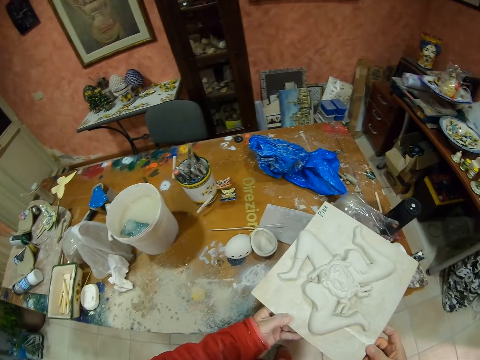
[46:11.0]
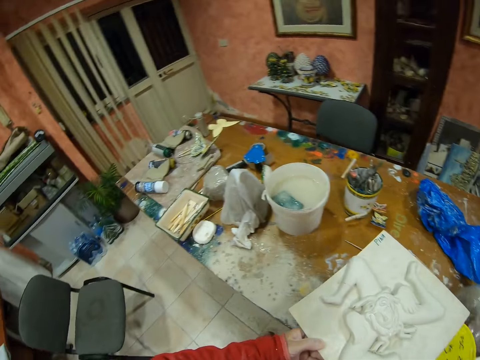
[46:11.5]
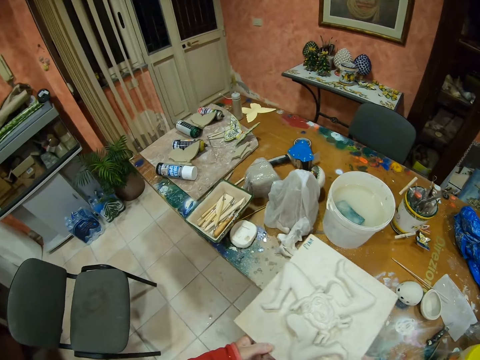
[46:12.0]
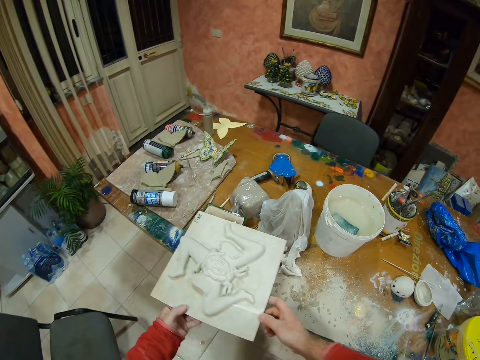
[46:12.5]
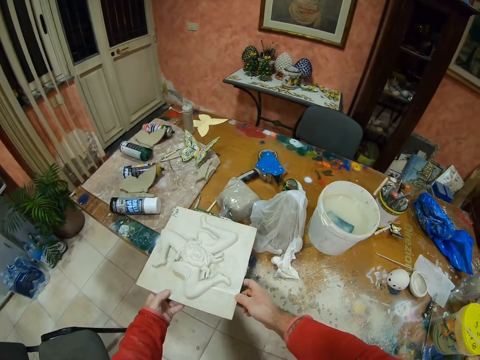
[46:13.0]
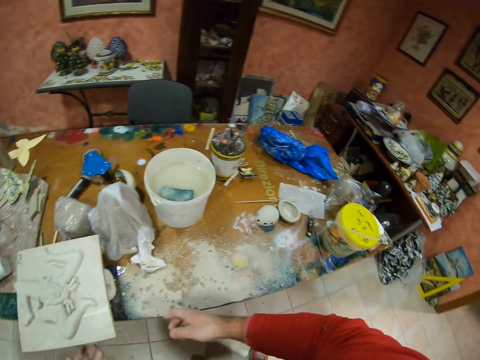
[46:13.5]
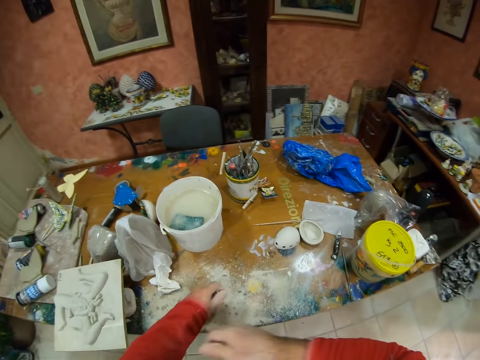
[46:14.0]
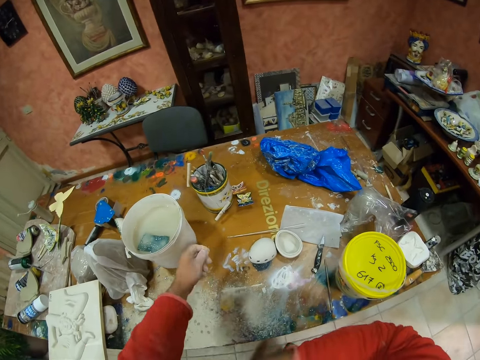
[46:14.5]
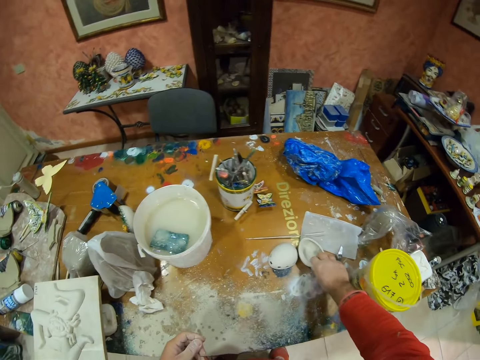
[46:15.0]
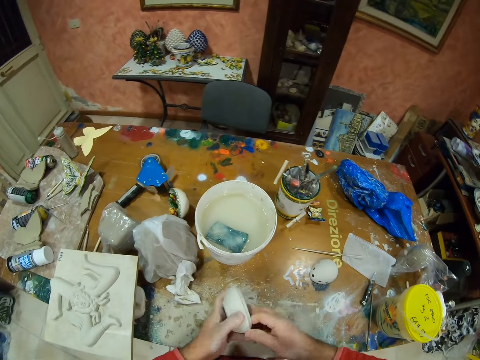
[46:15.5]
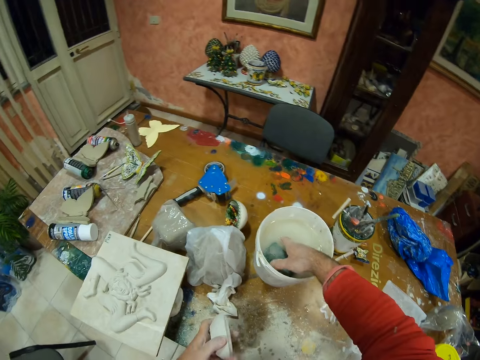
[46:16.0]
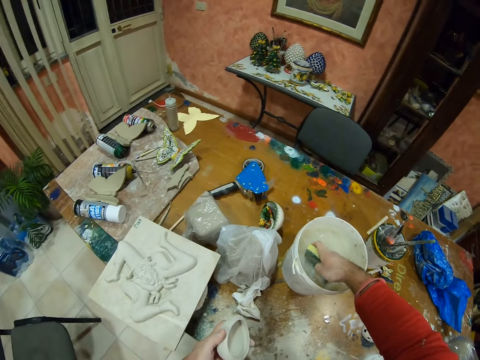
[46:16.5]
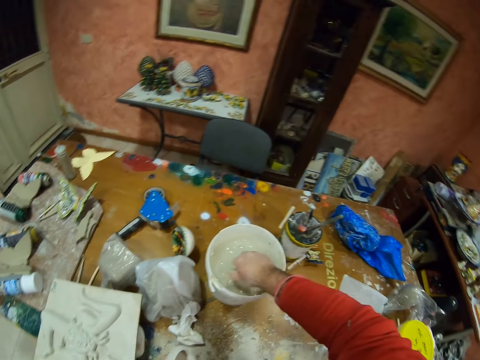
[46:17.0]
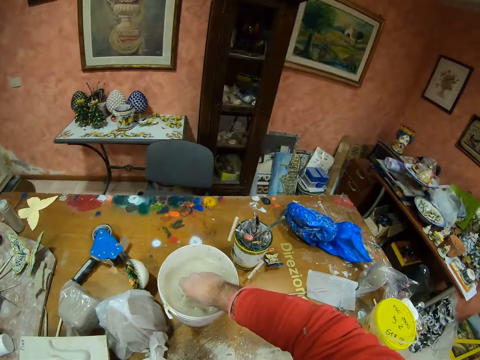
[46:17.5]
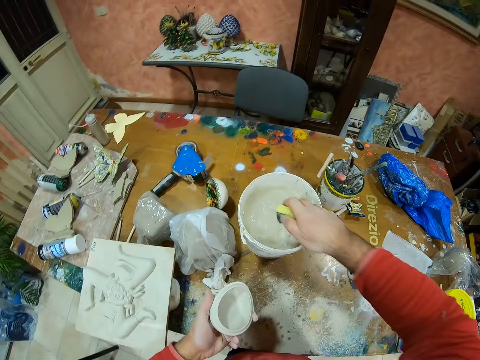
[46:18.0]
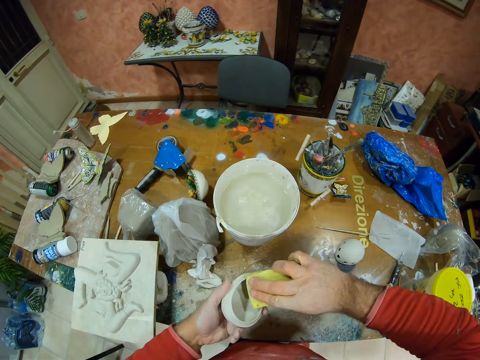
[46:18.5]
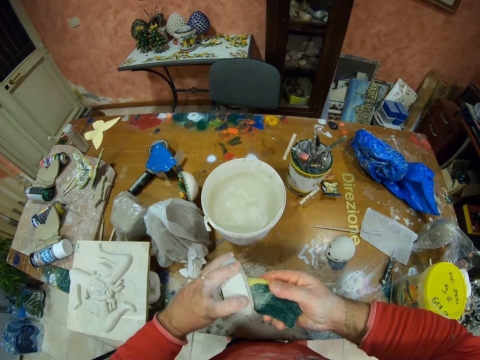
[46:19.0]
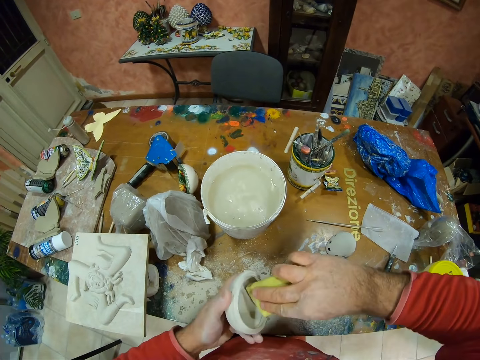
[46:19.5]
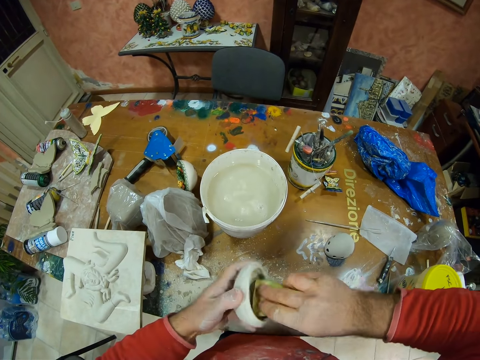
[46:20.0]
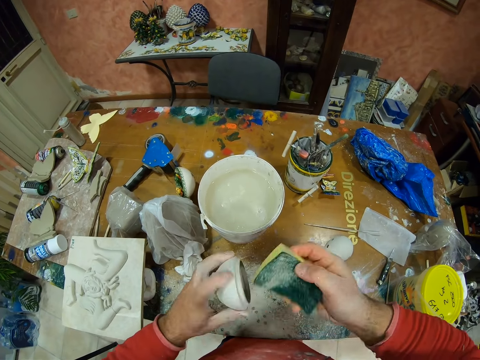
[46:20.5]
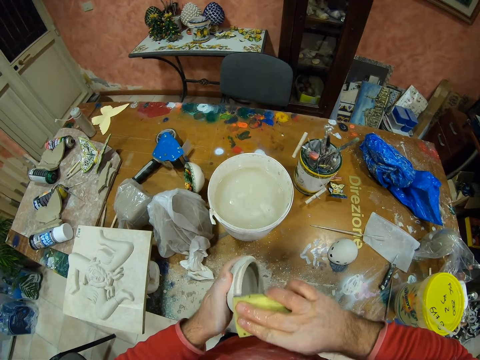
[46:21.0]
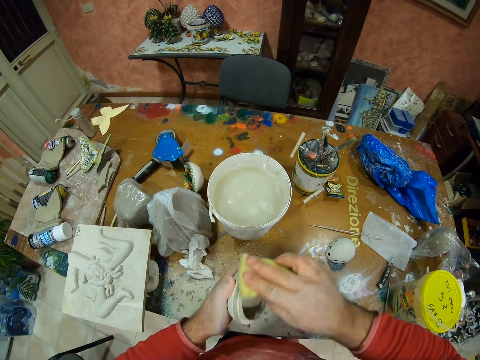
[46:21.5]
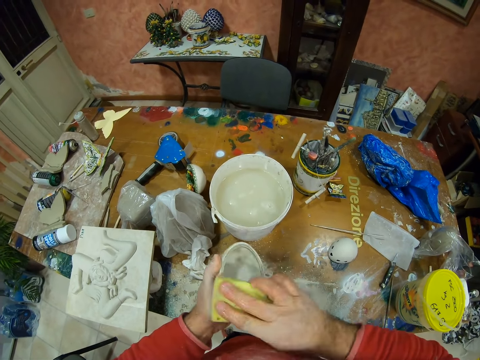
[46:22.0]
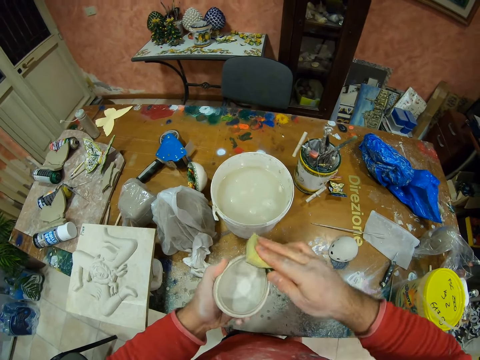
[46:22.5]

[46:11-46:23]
The camera wearer places the pottery on the table. He picks the pottery on the table. He picks the sponge in the bucket with his right hand. He glazes the pottery with the sponge.

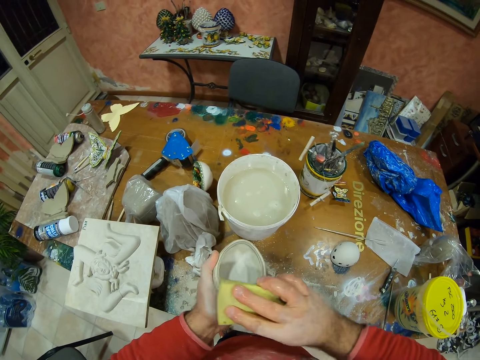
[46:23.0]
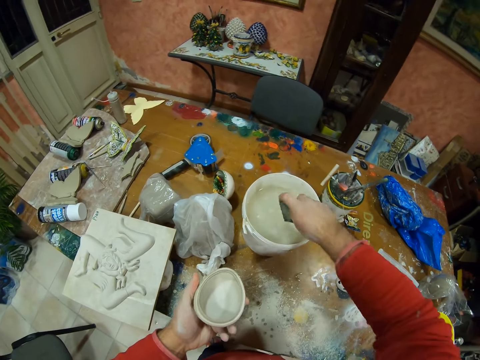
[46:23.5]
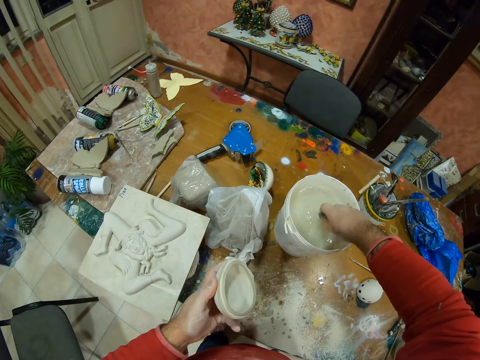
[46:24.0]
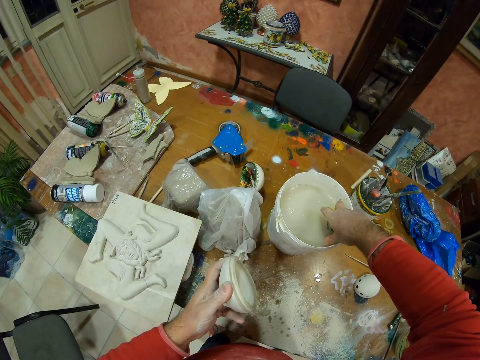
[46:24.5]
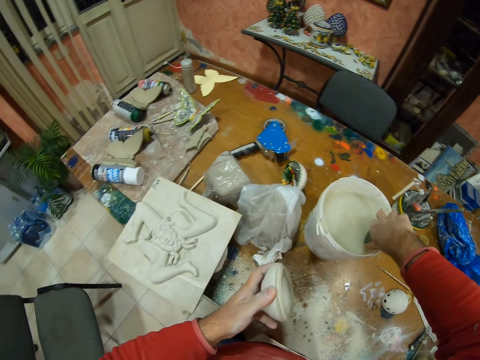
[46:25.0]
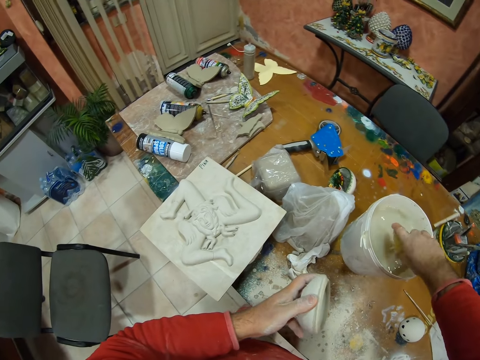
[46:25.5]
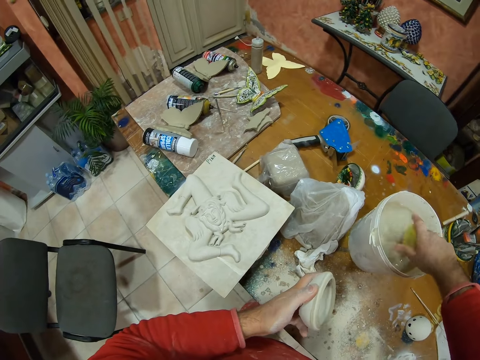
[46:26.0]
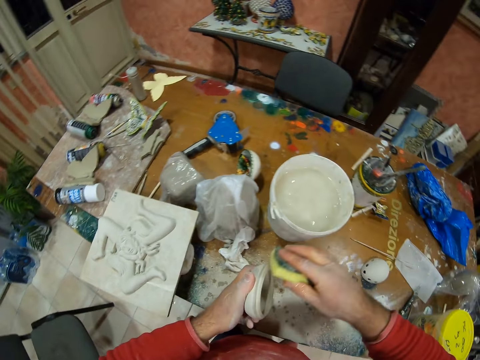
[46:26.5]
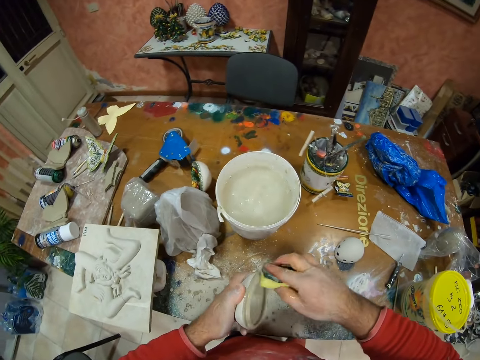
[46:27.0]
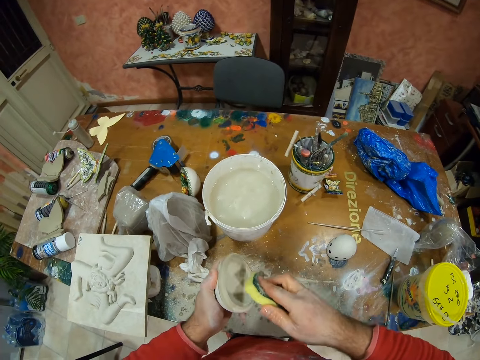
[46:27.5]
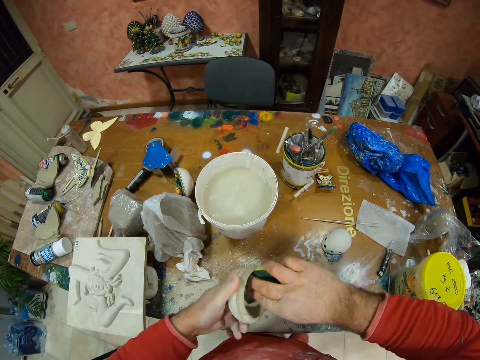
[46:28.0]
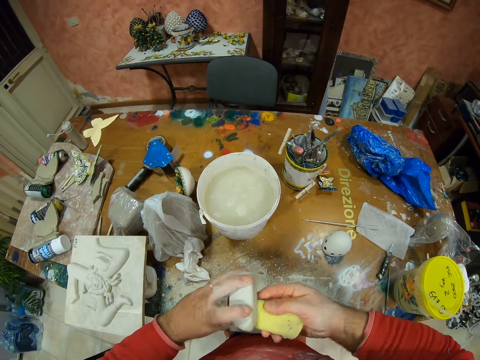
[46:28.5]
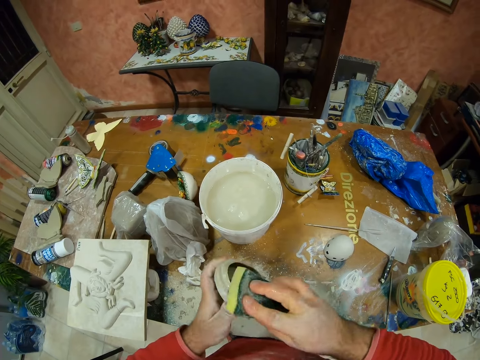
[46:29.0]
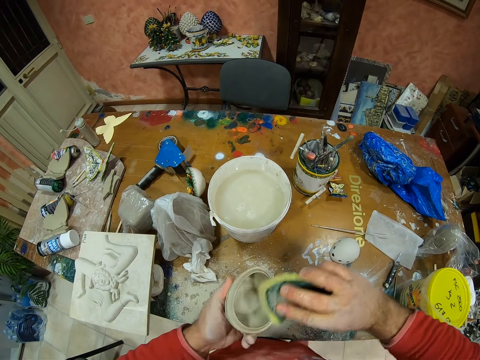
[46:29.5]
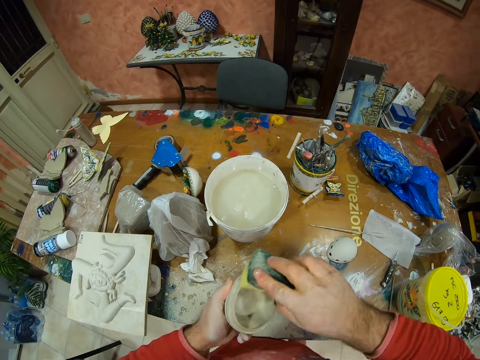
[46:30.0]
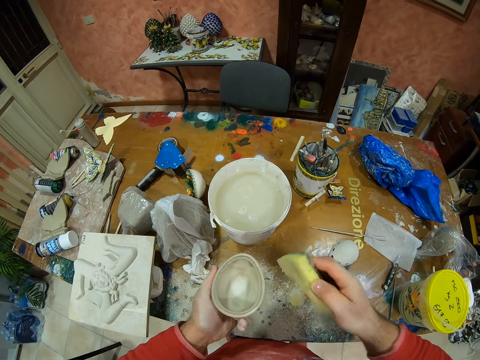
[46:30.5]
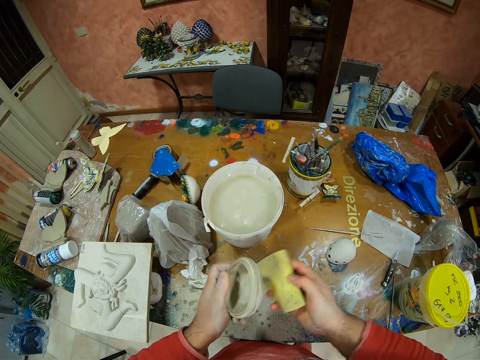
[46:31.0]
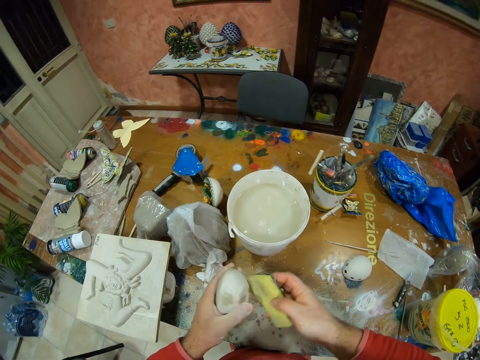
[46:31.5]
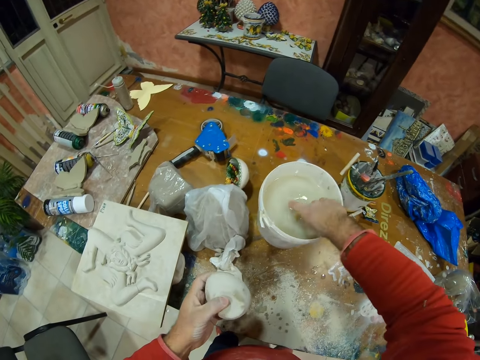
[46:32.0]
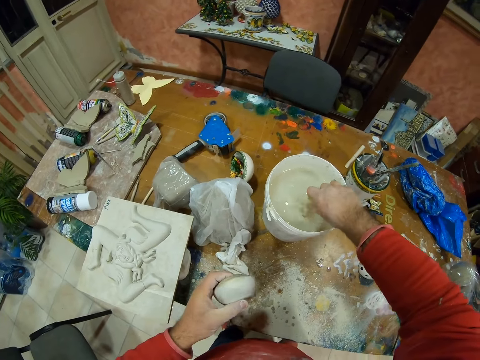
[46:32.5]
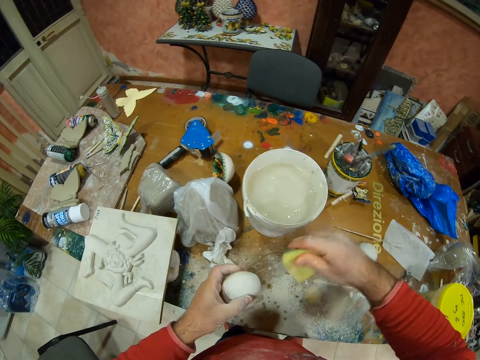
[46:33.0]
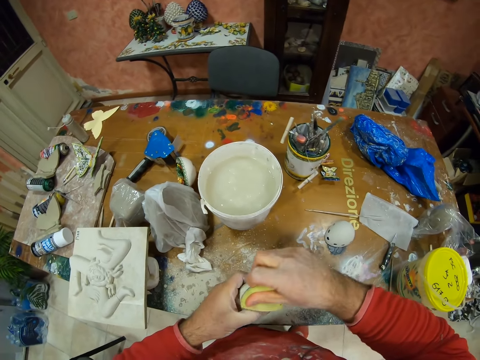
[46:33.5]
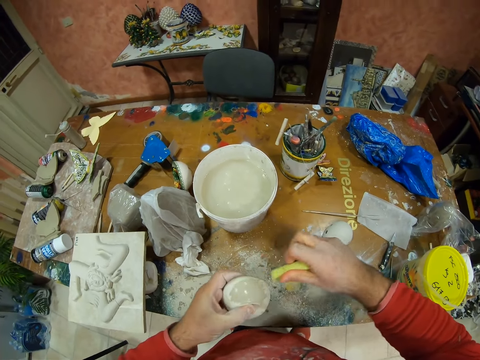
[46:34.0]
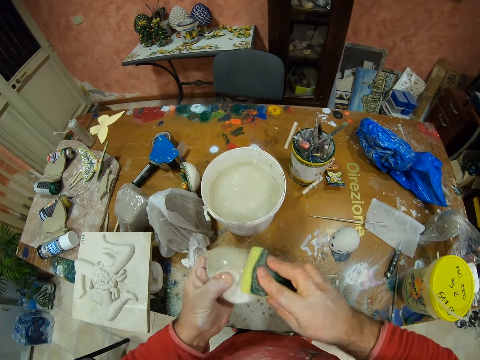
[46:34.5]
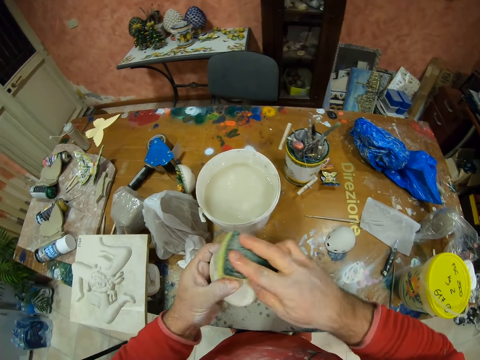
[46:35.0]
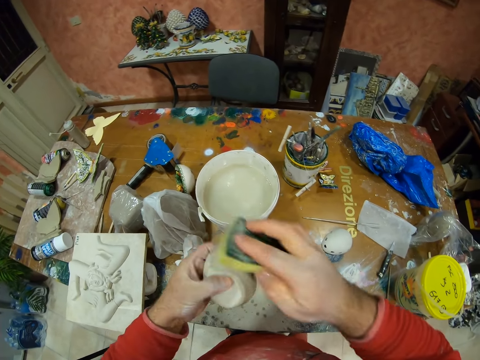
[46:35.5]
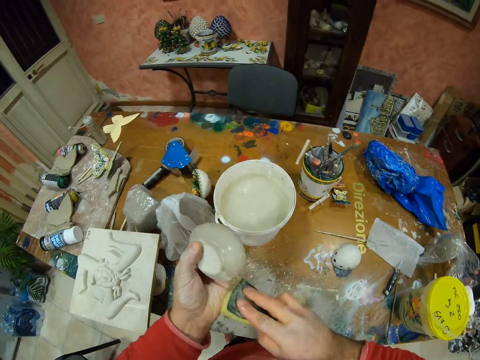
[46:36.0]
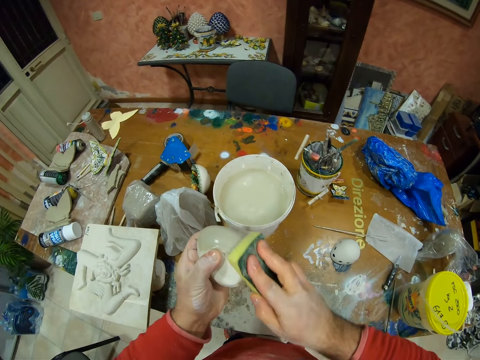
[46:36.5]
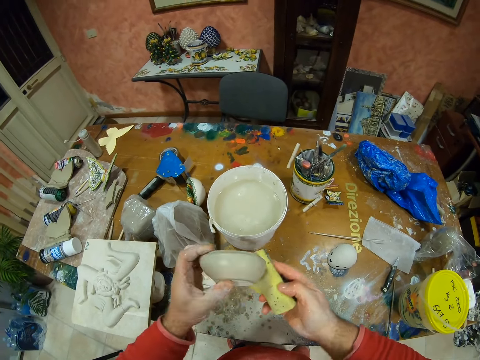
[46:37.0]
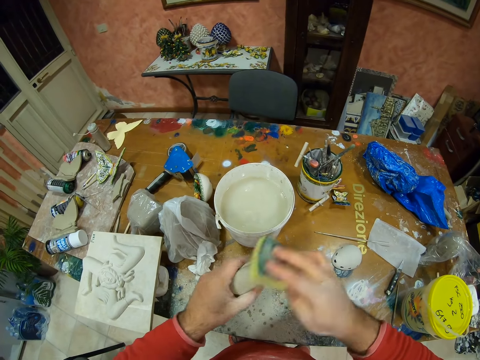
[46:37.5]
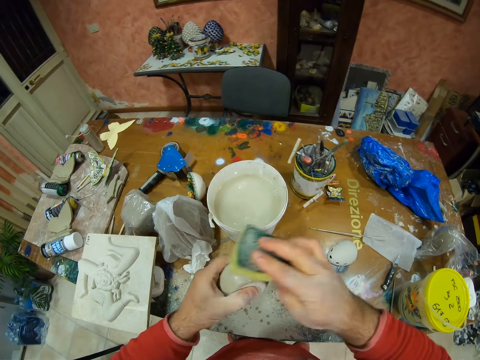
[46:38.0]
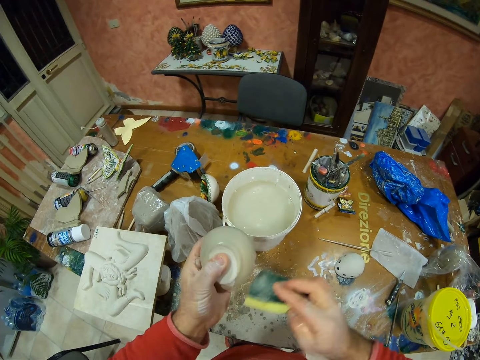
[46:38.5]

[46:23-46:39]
The camera wearer dips the sponge inside the water in the bucket. They polish the decor. They dip the sponge inside the water. They polish the decor.
